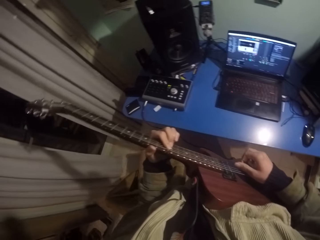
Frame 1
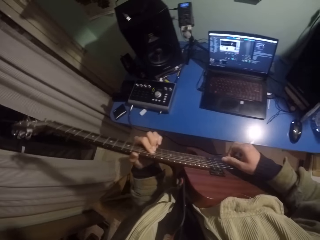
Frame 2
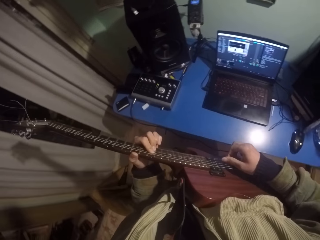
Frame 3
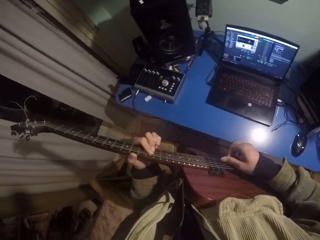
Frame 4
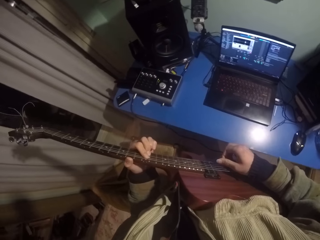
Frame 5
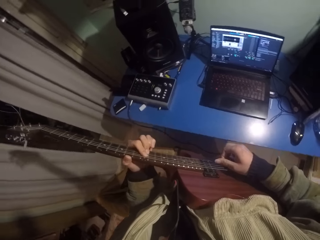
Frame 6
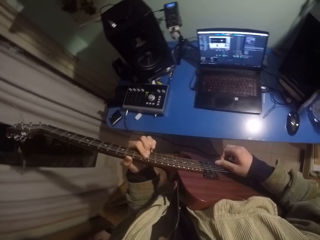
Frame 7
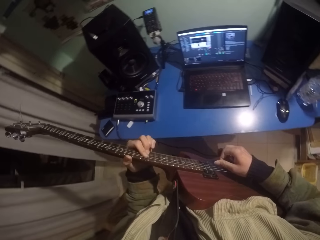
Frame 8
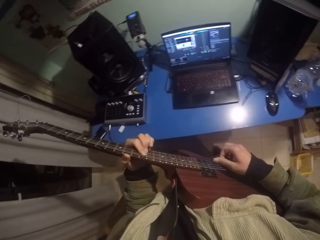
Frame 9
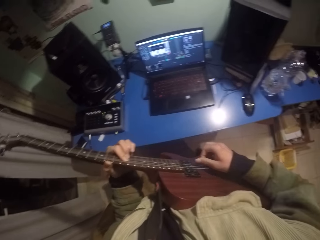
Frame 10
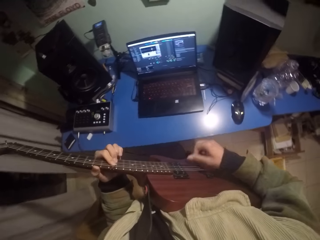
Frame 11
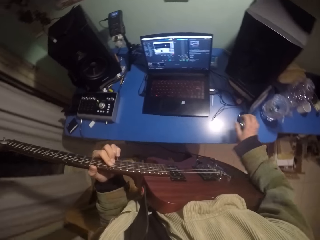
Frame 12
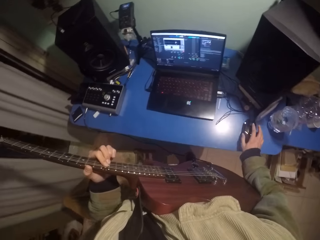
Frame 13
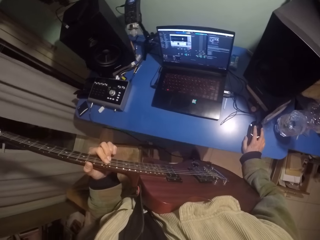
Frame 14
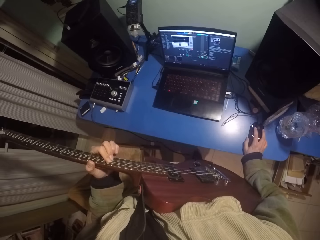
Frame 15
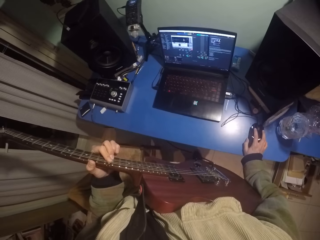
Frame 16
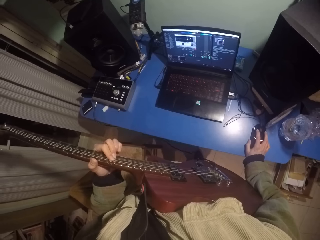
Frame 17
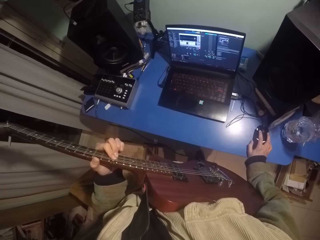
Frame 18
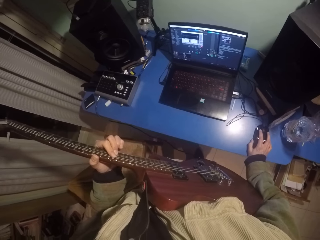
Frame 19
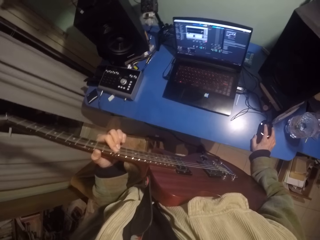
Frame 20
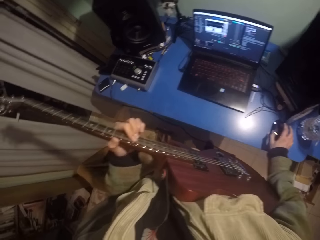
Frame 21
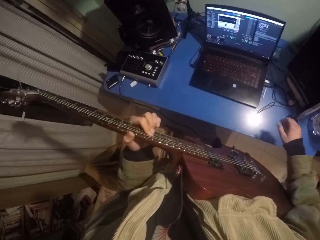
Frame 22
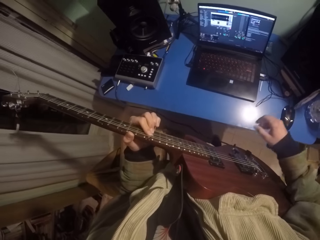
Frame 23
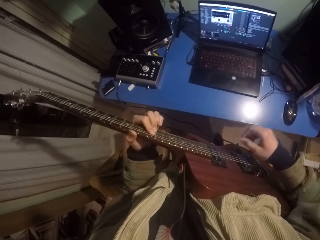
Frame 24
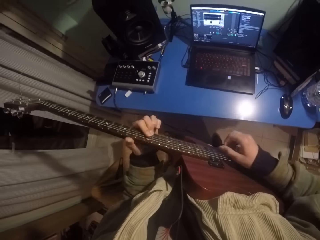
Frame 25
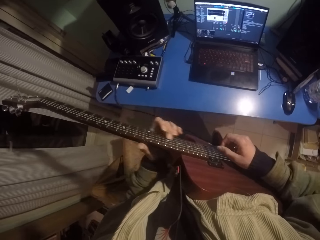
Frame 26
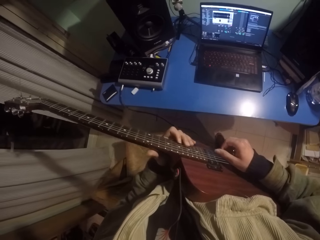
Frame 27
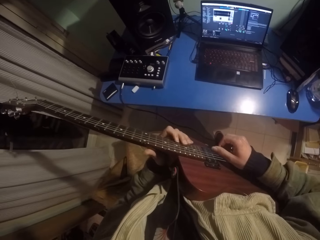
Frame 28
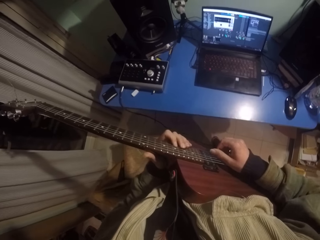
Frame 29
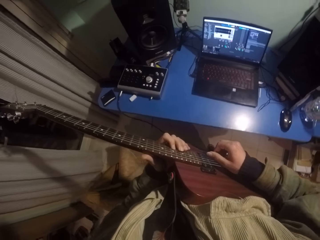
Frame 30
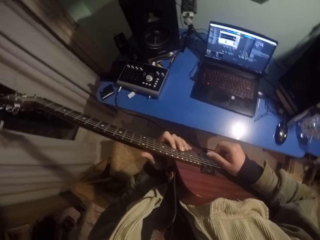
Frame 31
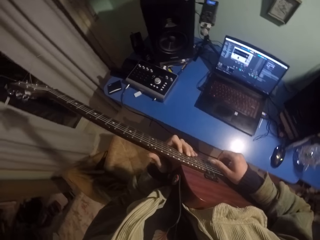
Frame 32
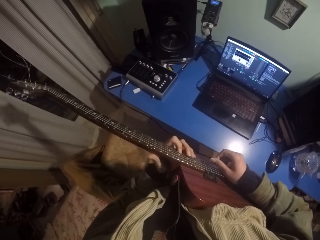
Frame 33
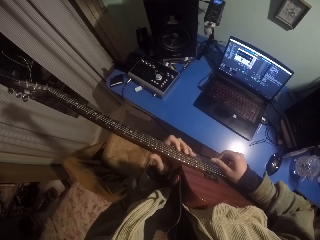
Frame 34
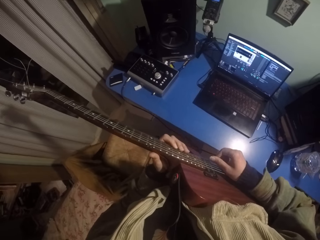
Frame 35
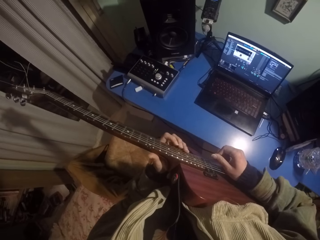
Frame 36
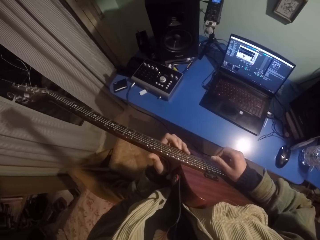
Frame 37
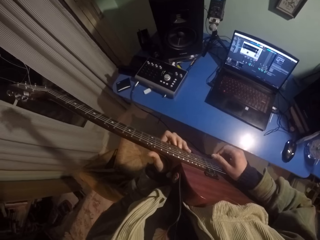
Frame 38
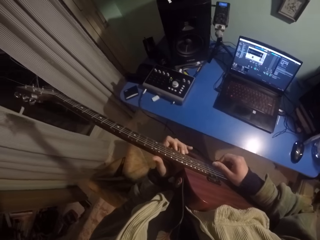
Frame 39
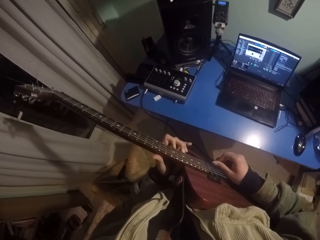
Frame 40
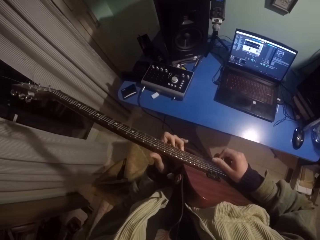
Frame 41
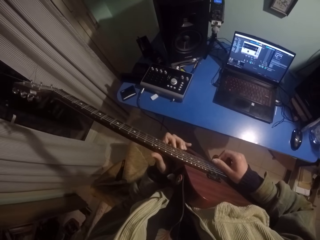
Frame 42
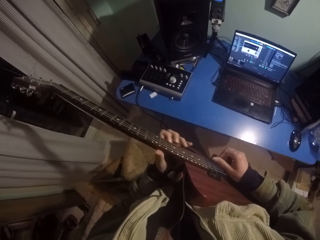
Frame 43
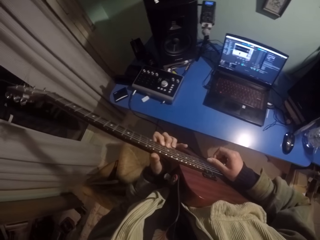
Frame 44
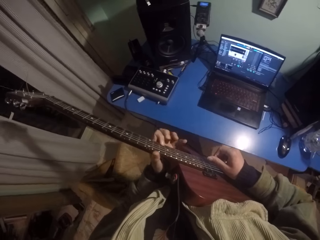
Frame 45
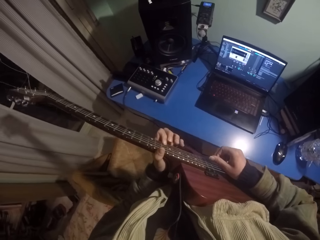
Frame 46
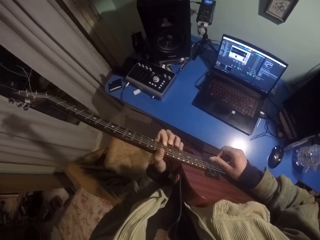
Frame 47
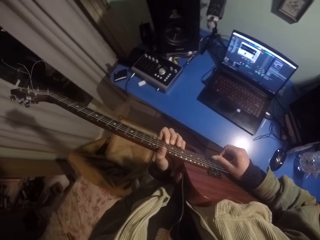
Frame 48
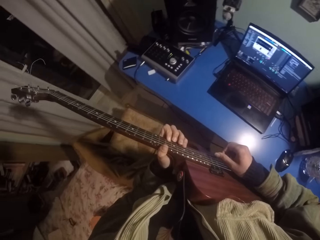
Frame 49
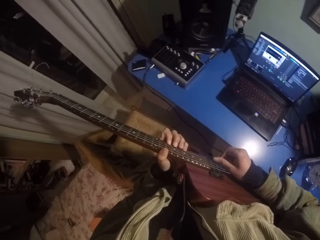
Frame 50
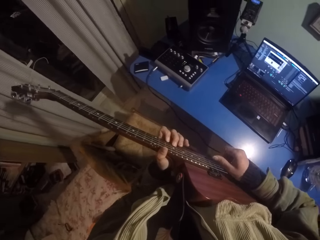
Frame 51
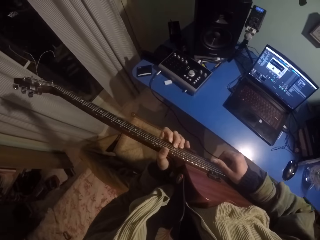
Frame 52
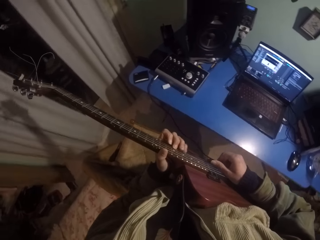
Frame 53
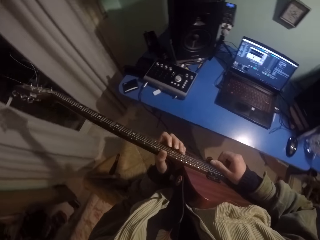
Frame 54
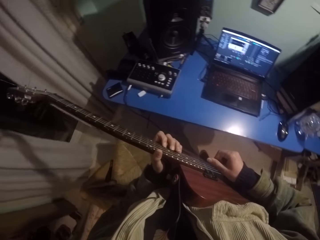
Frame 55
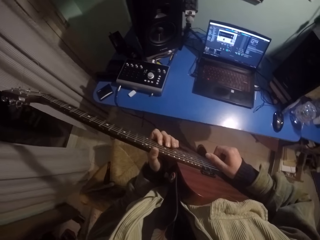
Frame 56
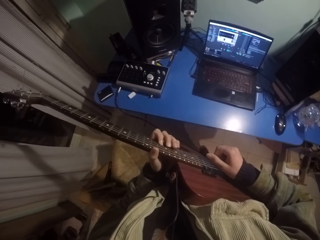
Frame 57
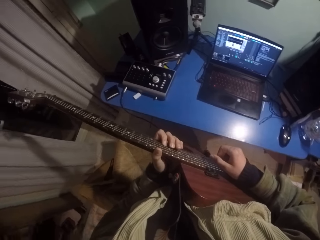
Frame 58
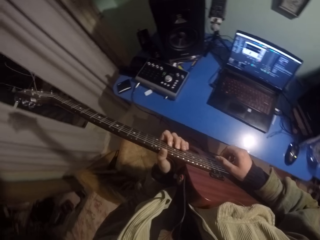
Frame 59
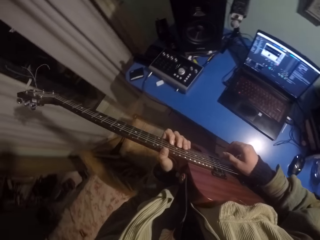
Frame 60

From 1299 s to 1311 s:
The camera wearer lowers the right hand. They touch a mouse. They use the mouse. They raise the right hand. They strike chords of the guitar with the right hand and press the strings of the guitar with the left hand.

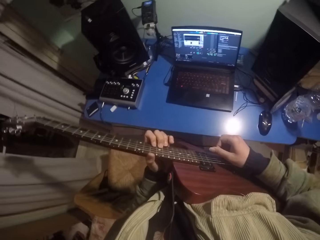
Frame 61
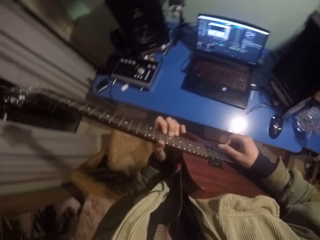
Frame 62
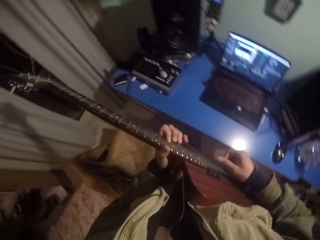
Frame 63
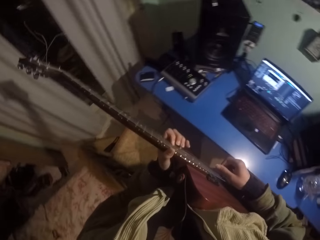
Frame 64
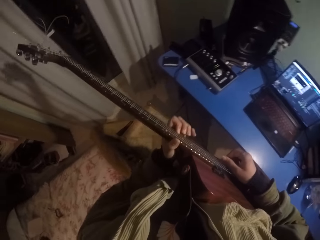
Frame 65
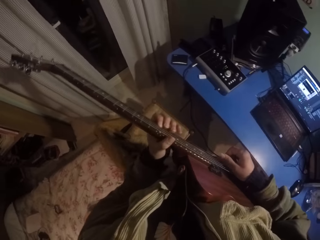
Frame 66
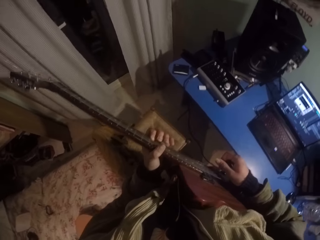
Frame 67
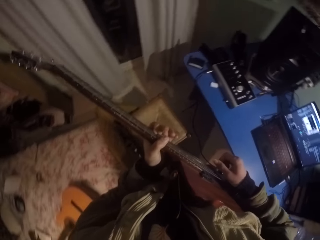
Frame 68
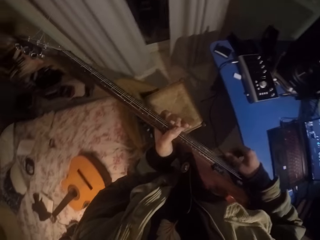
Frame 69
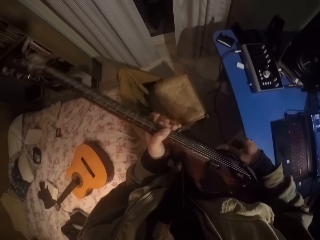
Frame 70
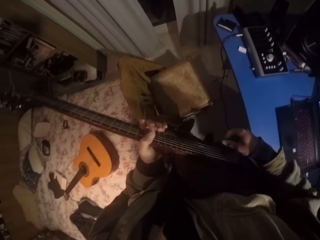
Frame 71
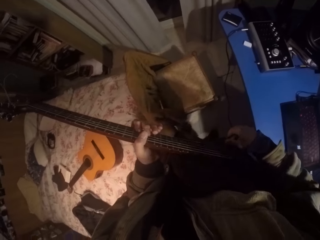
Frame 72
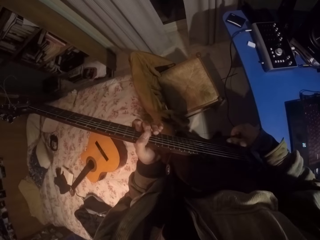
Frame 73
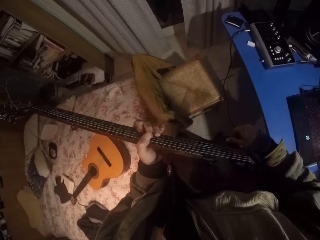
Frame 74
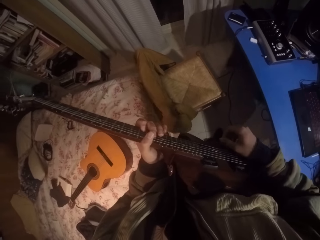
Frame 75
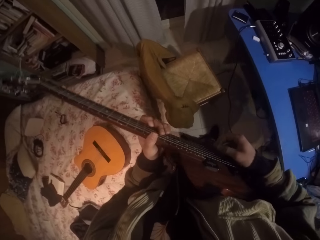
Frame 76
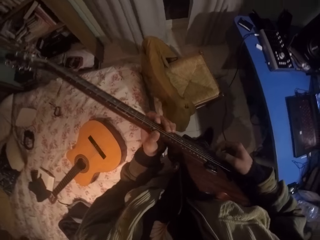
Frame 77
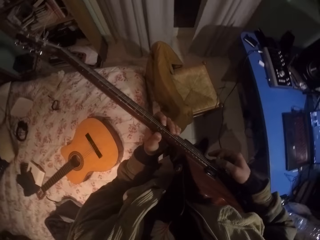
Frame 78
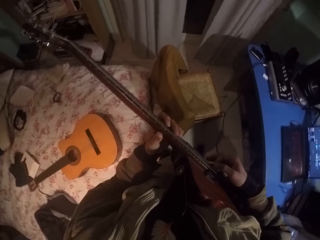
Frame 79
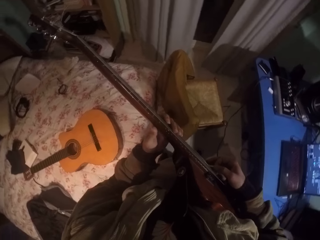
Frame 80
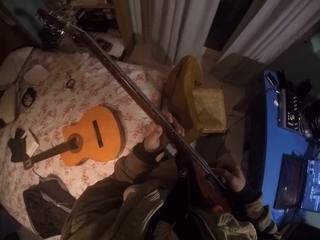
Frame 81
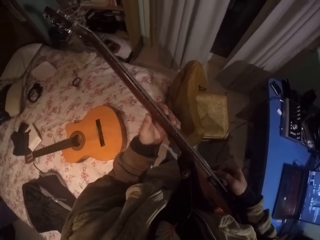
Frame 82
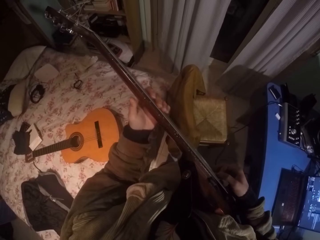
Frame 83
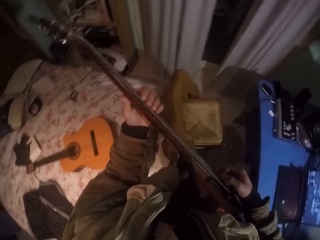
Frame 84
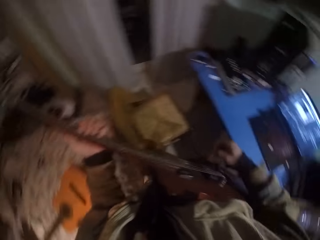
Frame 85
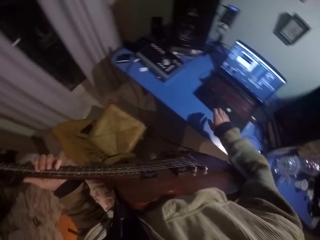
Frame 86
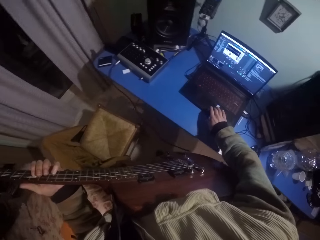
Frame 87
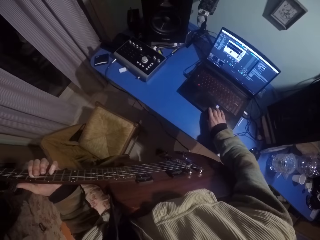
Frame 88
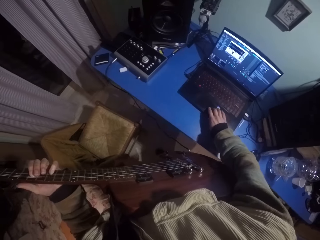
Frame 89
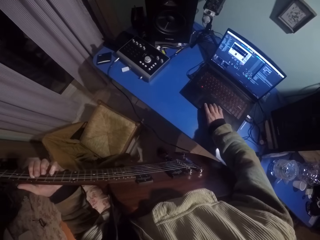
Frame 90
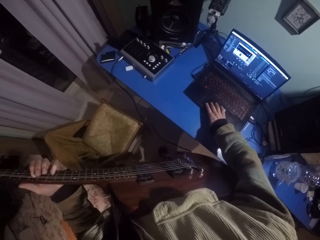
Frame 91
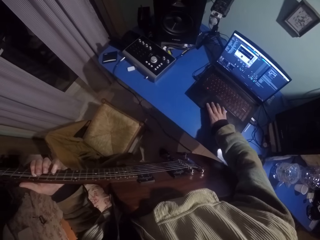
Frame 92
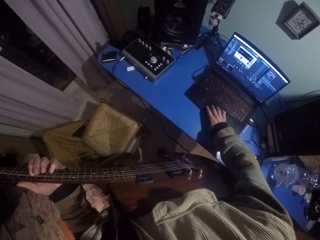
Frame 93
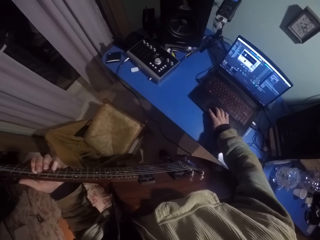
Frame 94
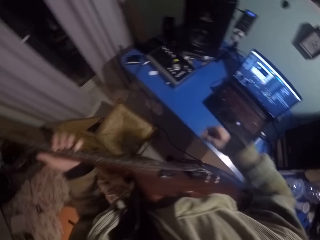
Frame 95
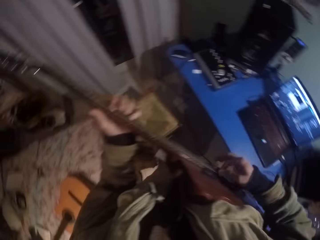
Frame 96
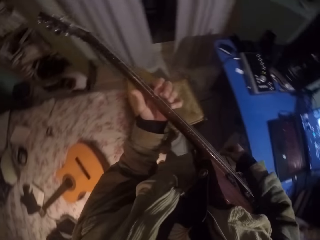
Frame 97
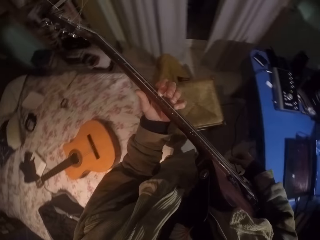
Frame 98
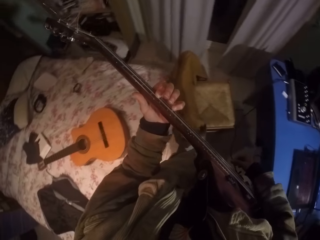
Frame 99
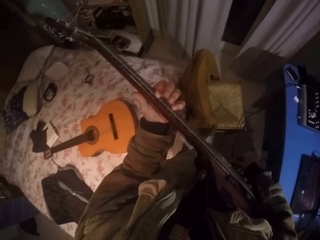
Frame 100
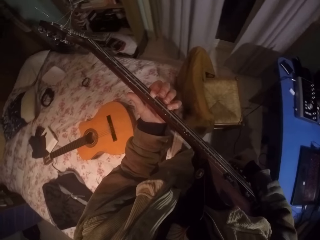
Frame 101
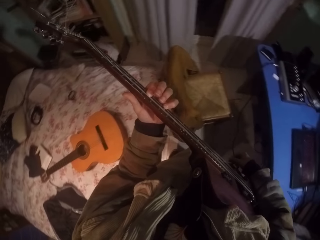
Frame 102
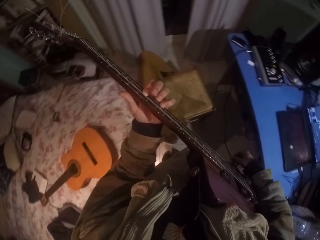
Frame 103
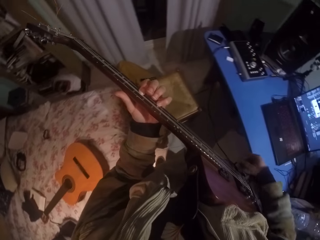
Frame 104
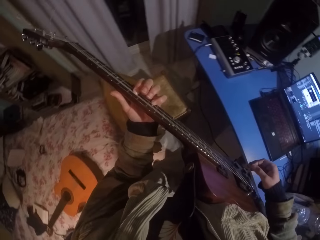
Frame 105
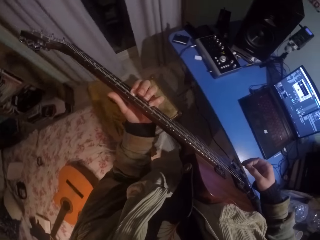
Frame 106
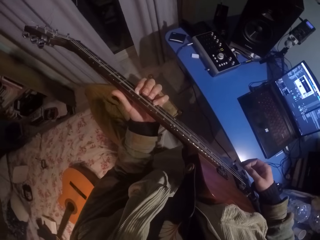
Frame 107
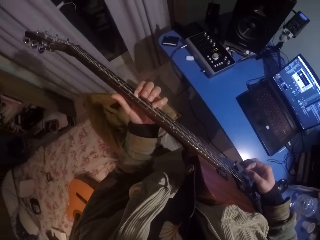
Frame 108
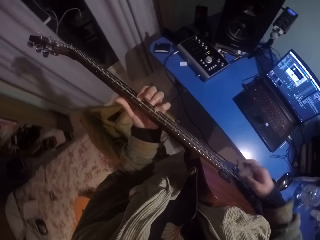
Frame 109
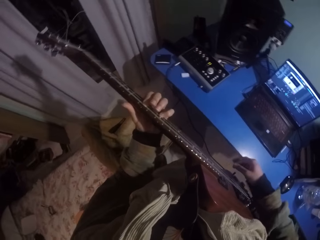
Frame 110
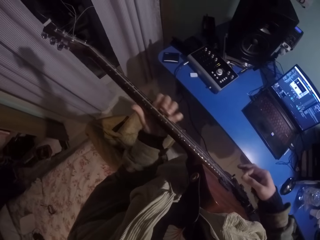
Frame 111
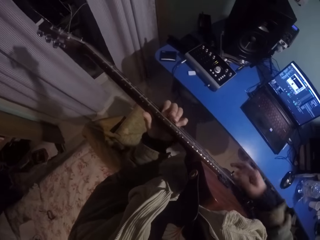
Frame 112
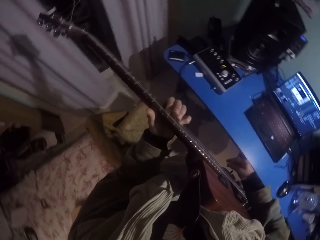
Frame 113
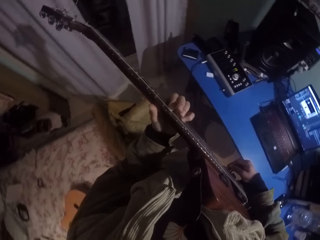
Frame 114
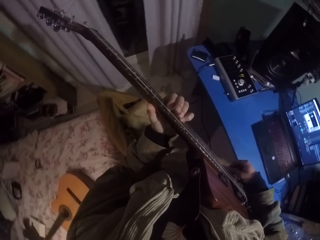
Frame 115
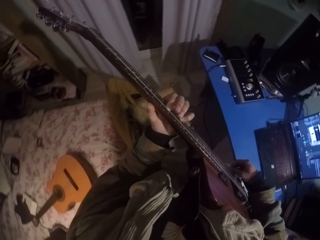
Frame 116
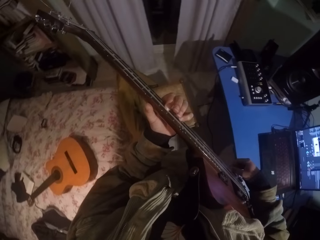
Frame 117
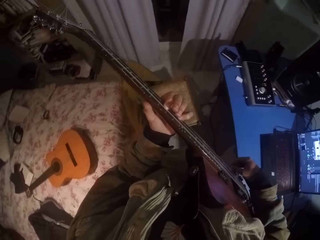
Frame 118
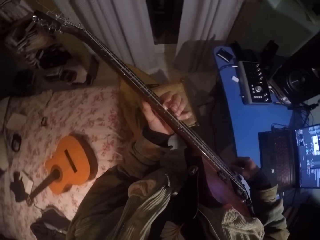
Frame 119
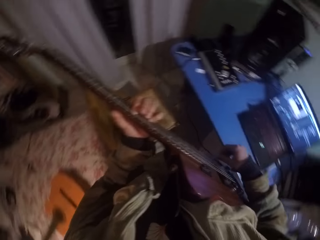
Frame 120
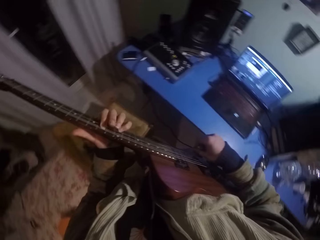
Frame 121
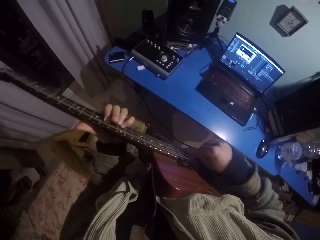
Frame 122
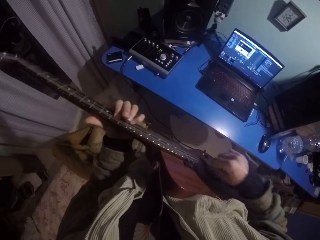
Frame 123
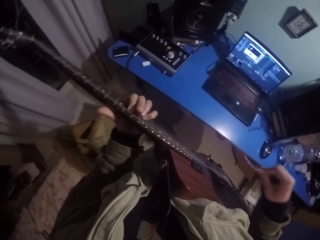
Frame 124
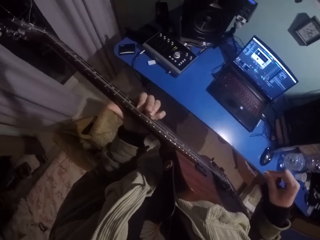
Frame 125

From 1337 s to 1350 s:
The camera wearer touches the guitar cable with the right hand. They strike chords of the guitar with the right hand. They move the left hand up the guitar. They lower the right hand. They press on the laptop. They raise the right hand. They strike chords of the guitar with the right hand.
